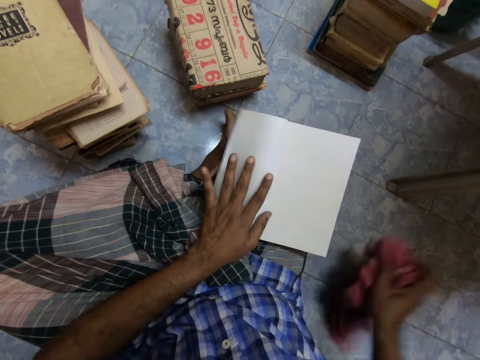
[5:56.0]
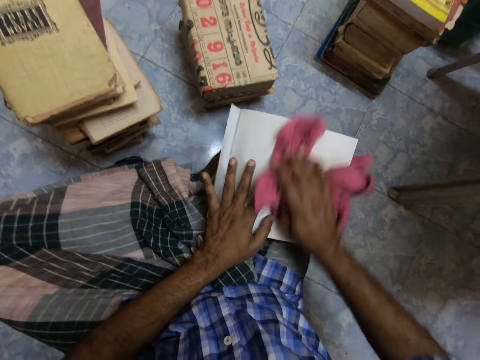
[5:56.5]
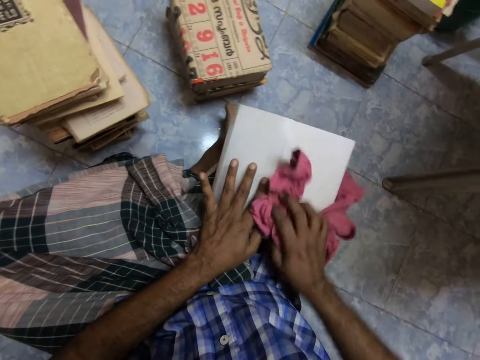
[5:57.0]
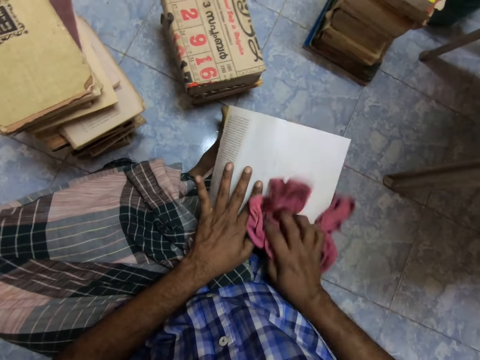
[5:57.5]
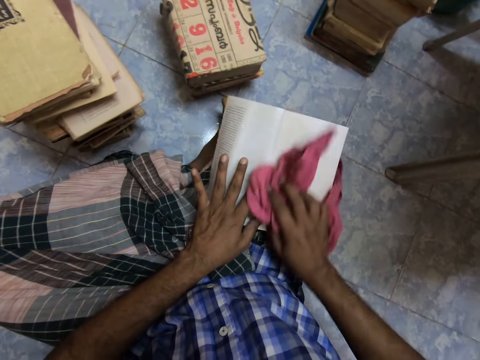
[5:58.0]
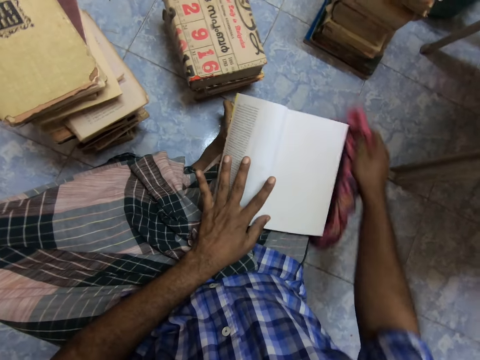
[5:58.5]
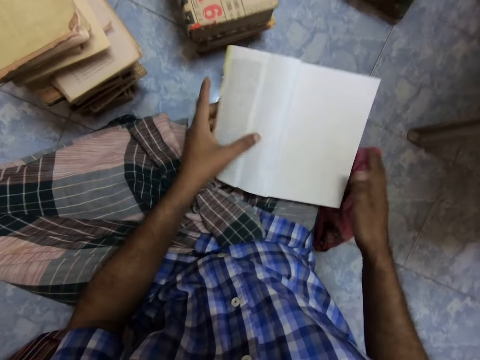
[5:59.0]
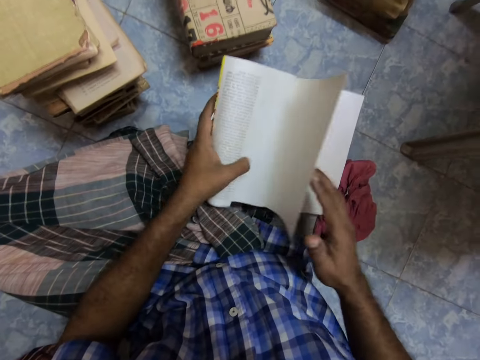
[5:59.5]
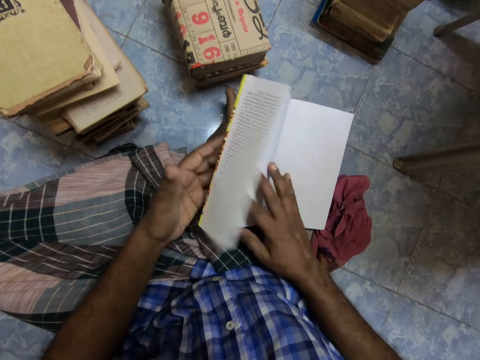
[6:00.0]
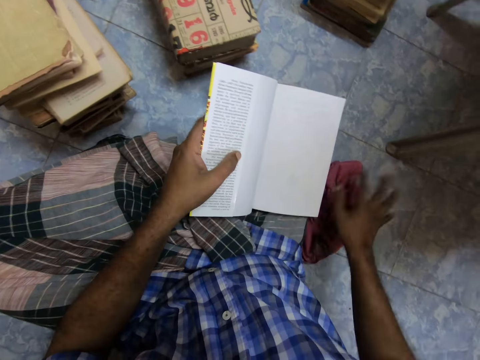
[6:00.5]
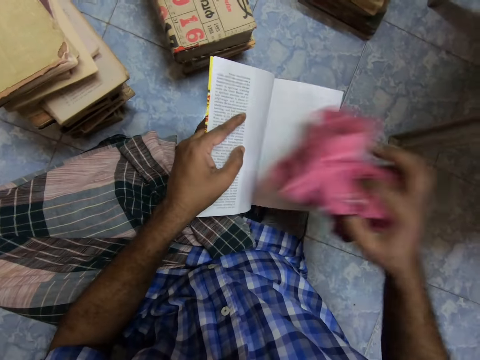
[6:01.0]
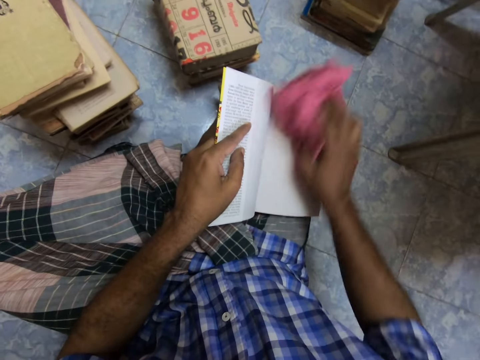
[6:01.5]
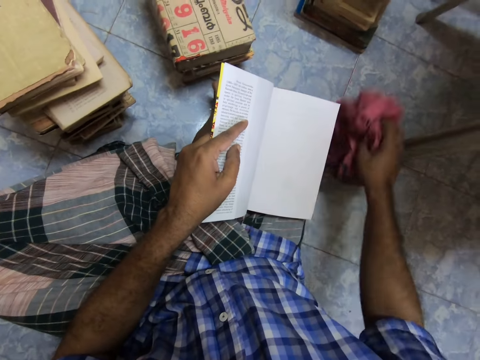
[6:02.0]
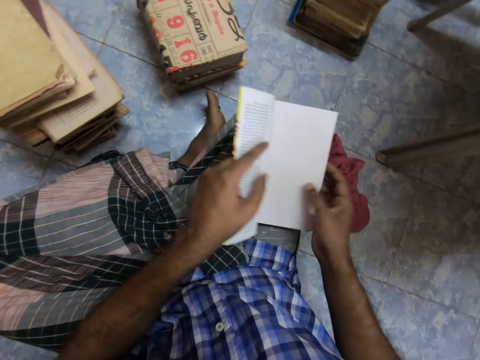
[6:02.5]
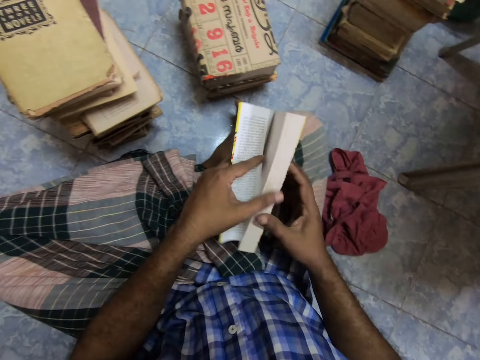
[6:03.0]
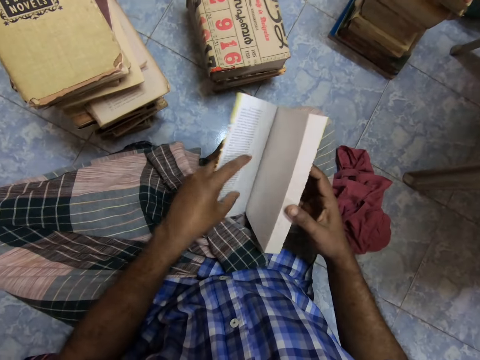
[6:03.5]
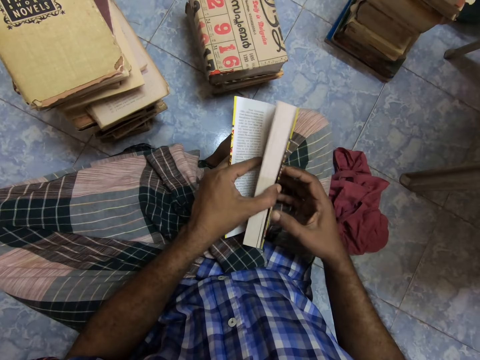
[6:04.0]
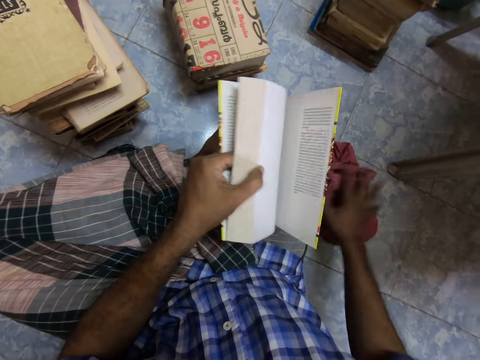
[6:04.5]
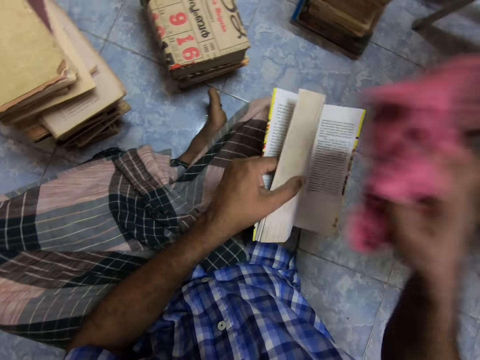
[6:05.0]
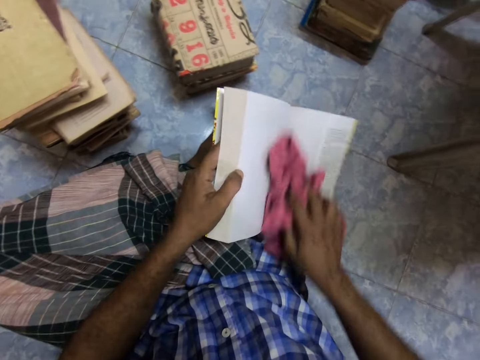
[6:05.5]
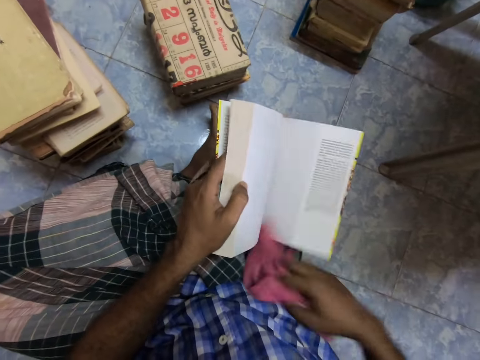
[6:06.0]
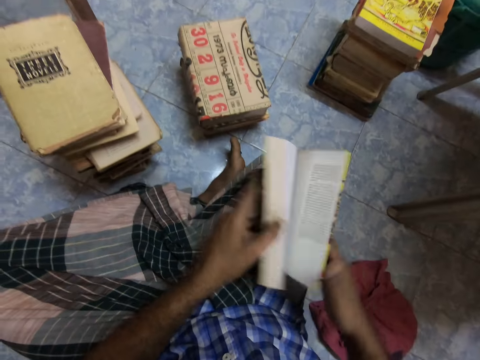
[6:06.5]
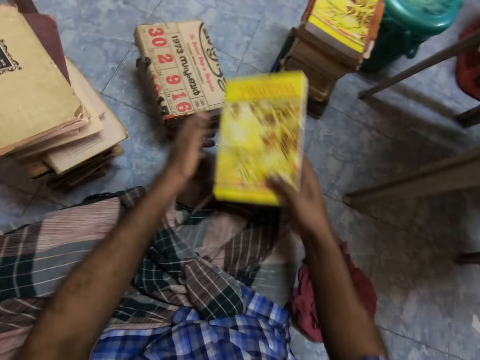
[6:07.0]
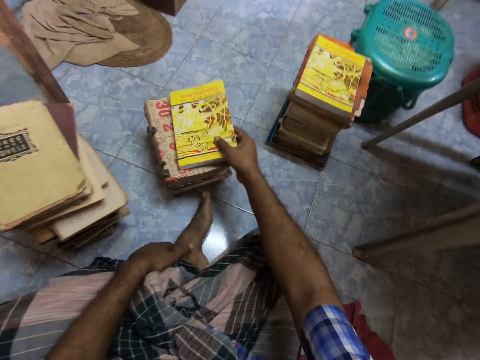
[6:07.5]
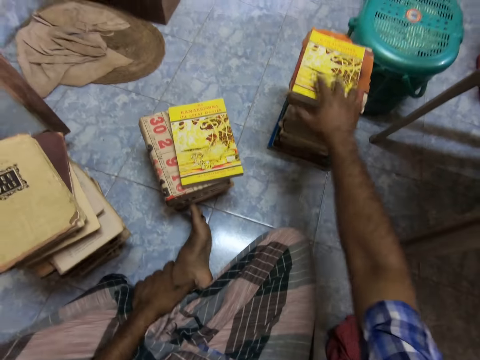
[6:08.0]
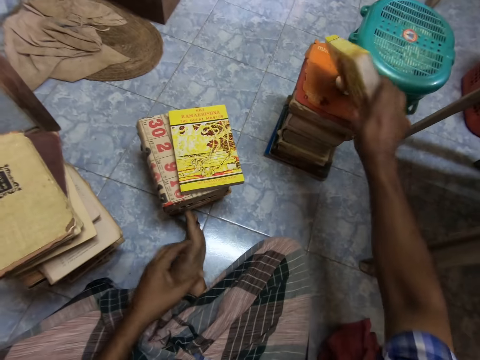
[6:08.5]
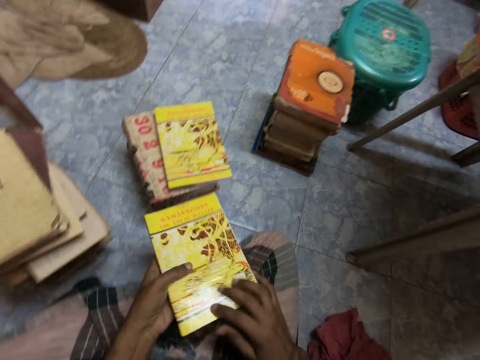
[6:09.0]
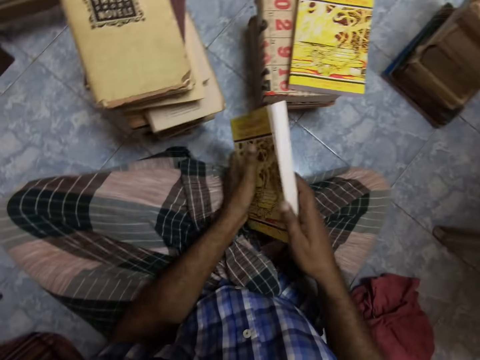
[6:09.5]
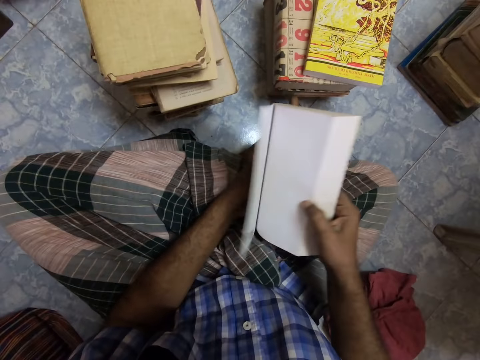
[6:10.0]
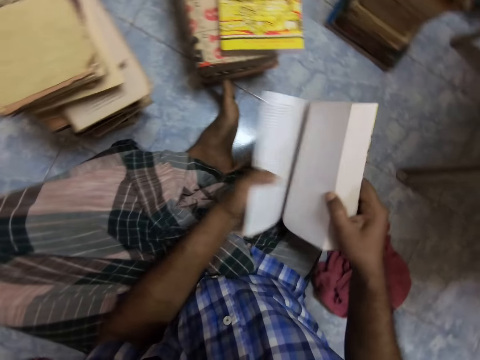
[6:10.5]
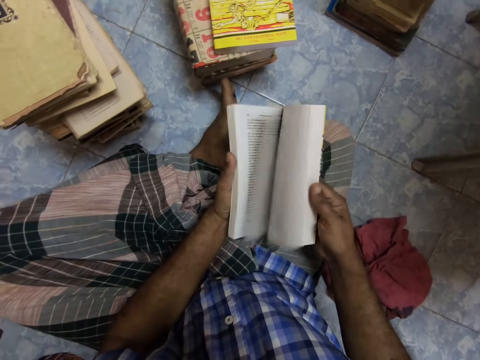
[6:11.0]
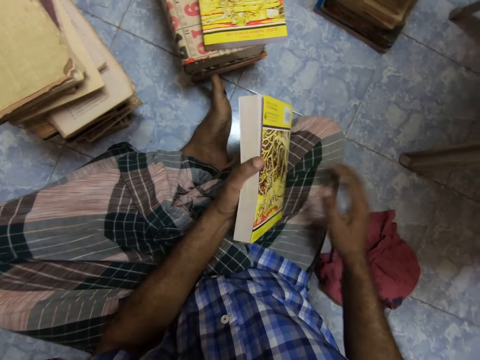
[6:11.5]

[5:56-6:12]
The camera wearer picks up a piece of cloth from the floor. They clean the book with the cloth. They drop the cloth on the floor. They open the book. They cover the page. They pick up the piece of cloth from the floor. They hold the cloth. They clean the book with the cloth. They drop the cloth on the floor. They close the book. They open the back page of the book. They pick up the piece of cloth from the floor. They clean the book with the cloth. They drop the cloth on the floor. They close the book. They put the book aside. They pick up a book. They hold the book with both hands. They open the book. They flip through the book.

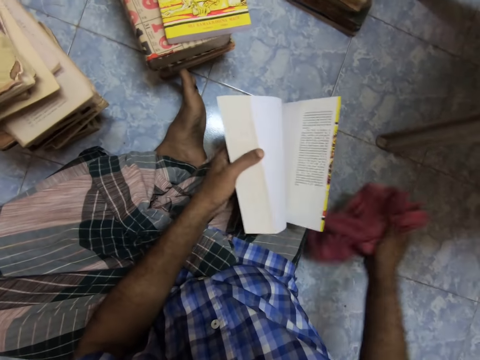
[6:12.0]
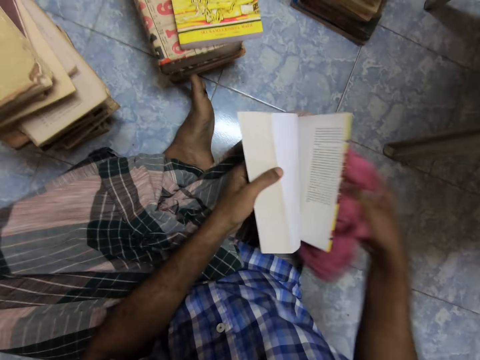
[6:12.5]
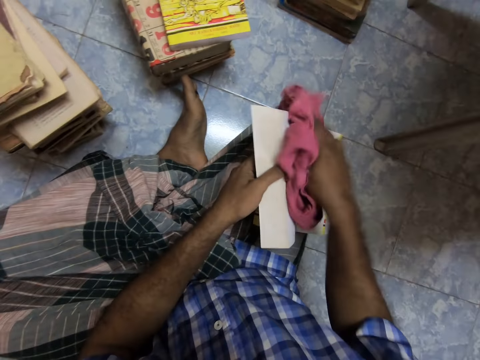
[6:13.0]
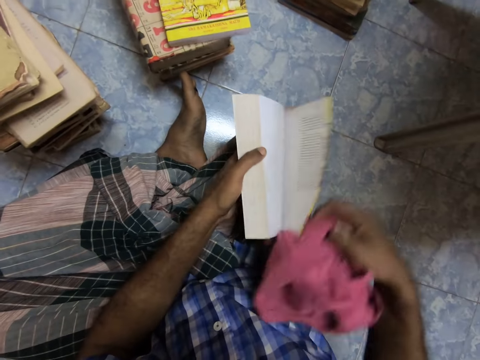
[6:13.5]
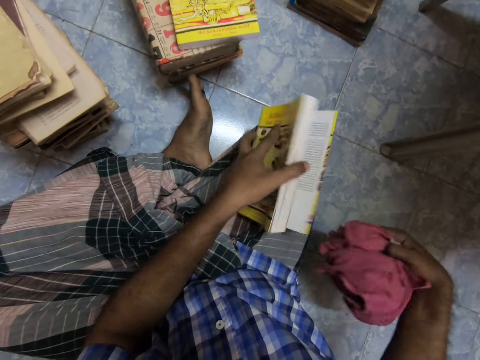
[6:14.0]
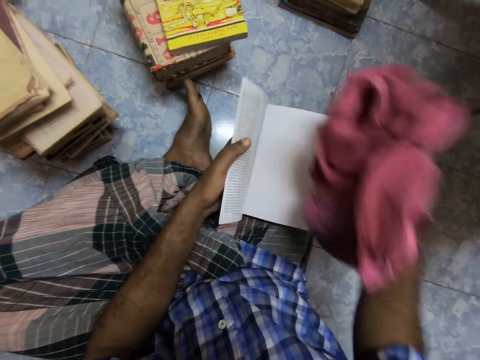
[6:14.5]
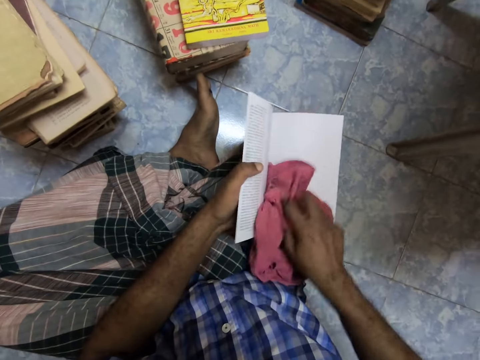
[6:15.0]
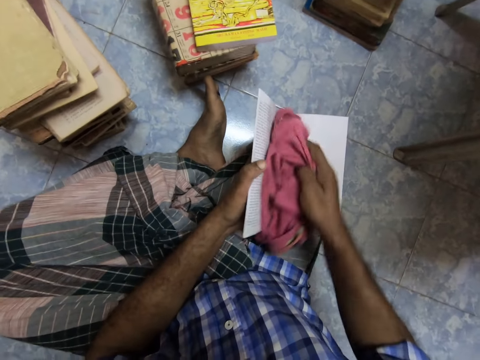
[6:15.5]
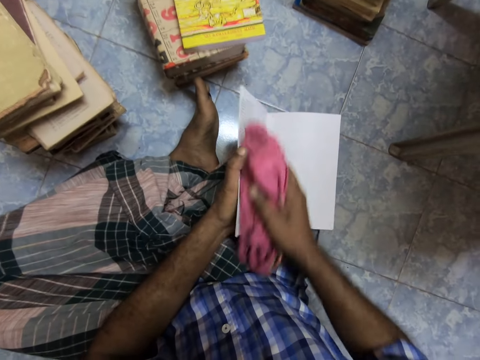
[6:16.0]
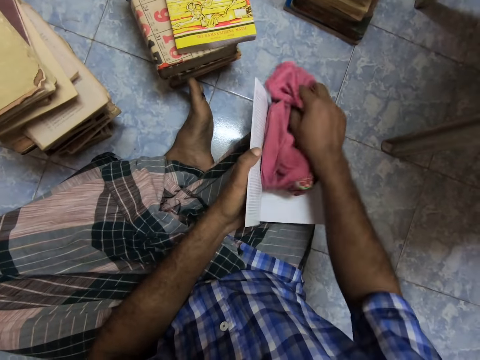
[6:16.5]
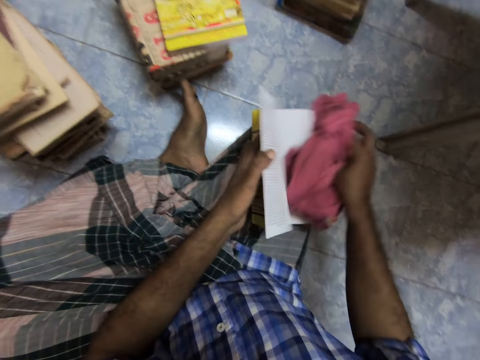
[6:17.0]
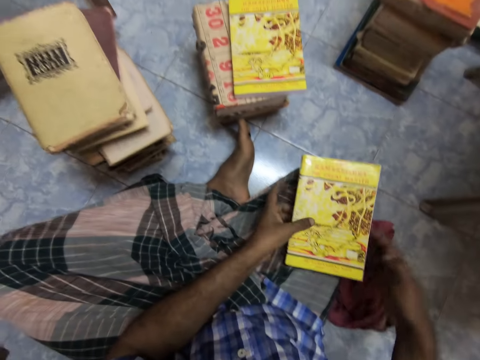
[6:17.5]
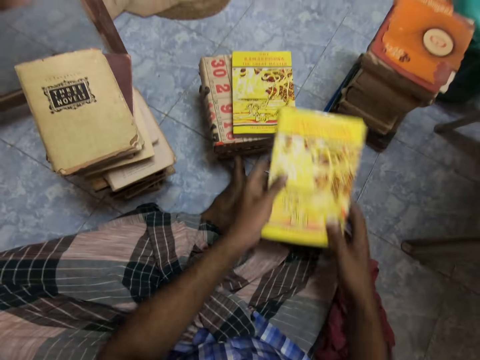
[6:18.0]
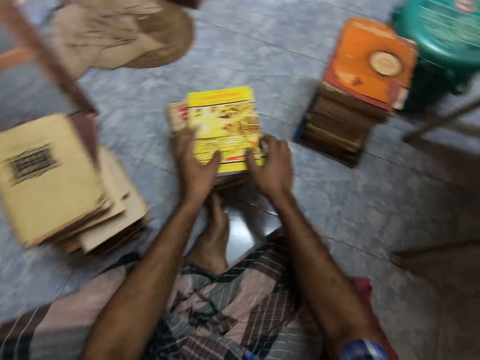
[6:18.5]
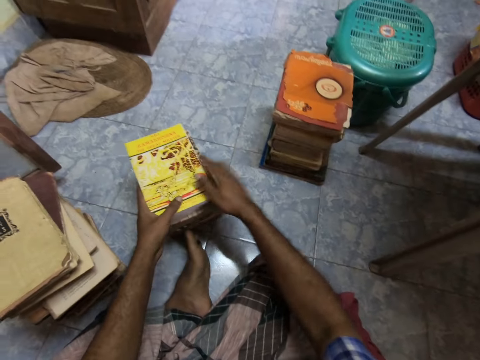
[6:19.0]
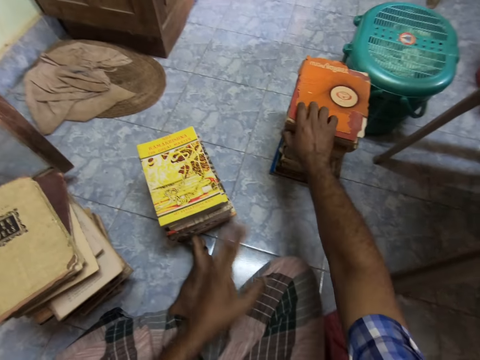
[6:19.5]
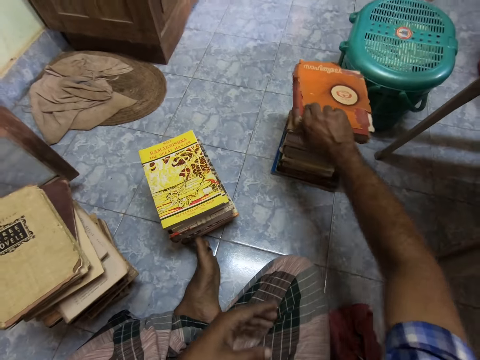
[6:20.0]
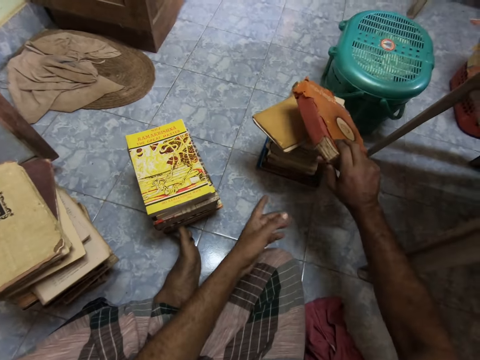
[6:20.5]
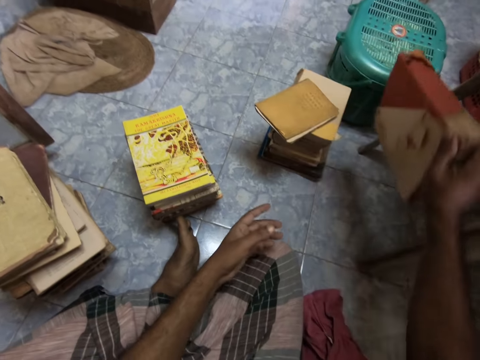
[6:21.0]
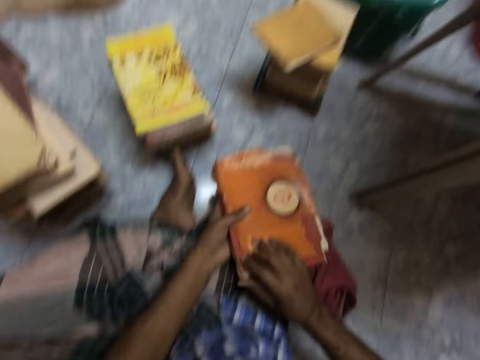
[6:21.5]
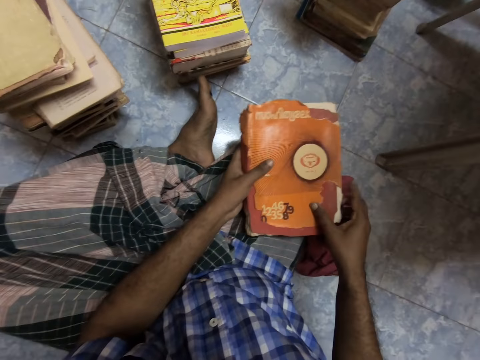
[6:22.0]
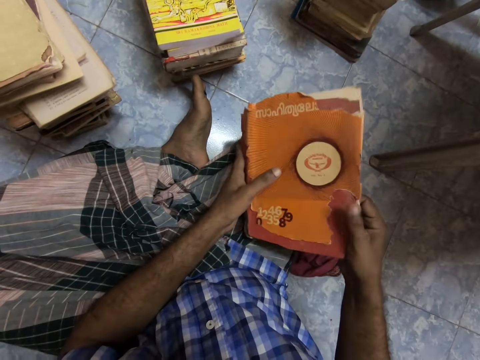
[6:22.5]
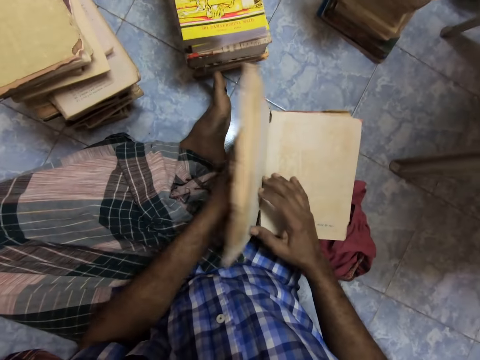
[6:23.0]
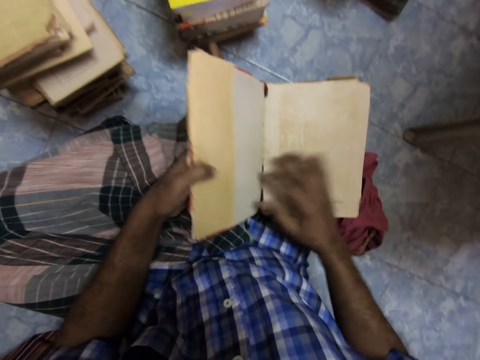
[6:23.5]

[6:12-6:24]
The camera wearer holds a book. They pick up a piece of cloth from the floor. They clean the book with the cloth. They open the front page. They wipe the book. They drop the cloth on the floor. They close the book. They put the book aside. They pick up a book. They hold the book with both hands. They open the book.
